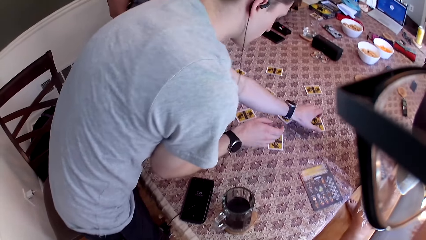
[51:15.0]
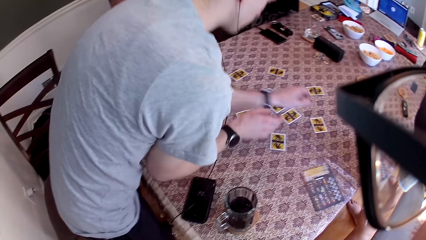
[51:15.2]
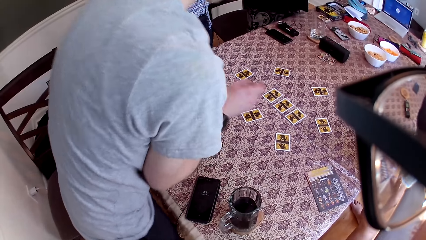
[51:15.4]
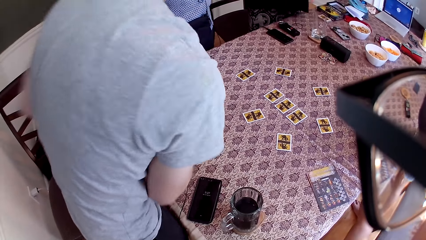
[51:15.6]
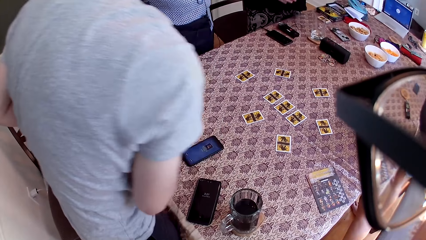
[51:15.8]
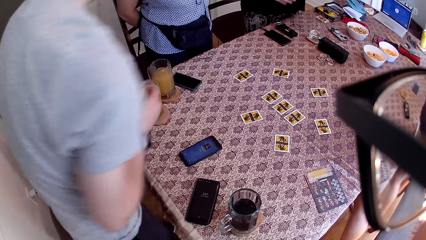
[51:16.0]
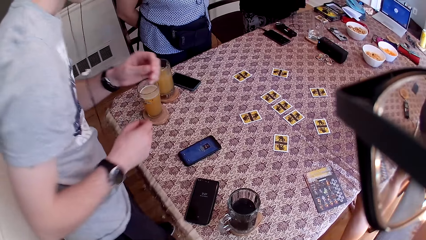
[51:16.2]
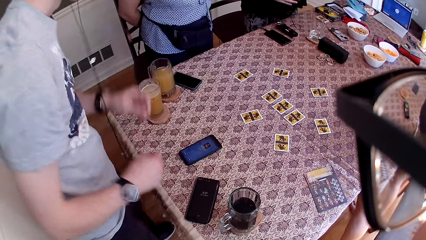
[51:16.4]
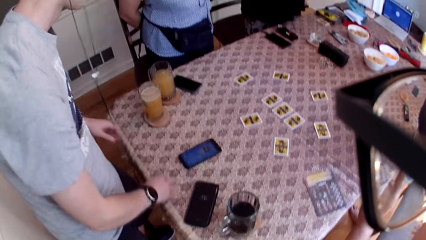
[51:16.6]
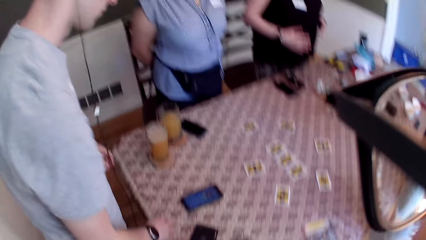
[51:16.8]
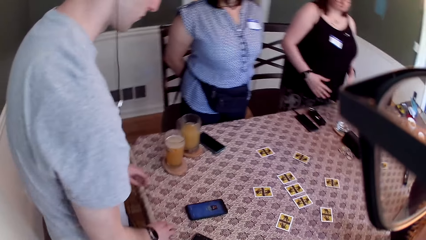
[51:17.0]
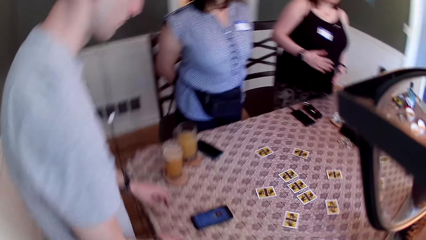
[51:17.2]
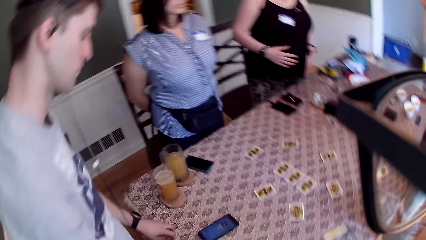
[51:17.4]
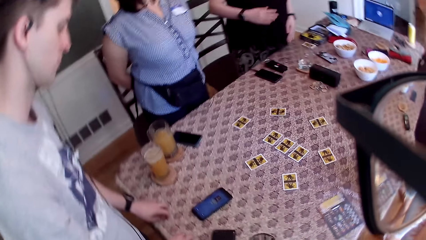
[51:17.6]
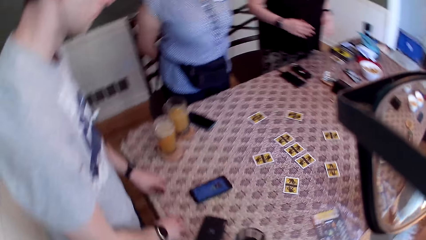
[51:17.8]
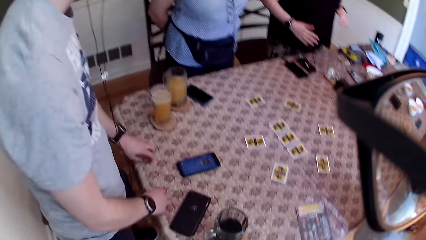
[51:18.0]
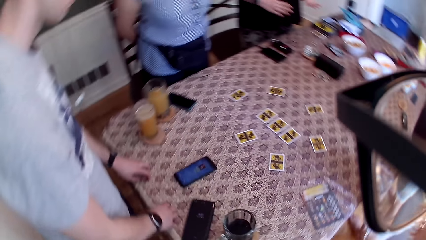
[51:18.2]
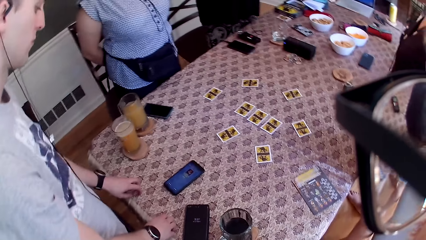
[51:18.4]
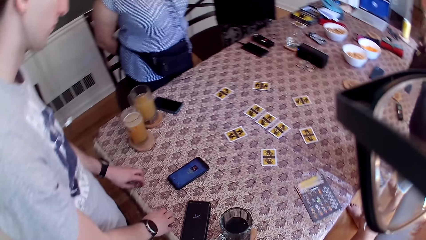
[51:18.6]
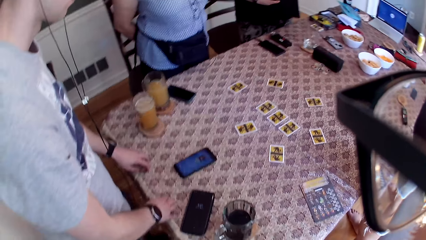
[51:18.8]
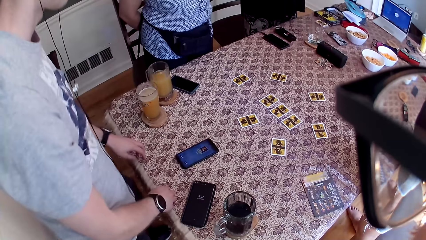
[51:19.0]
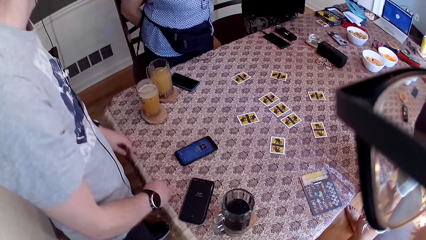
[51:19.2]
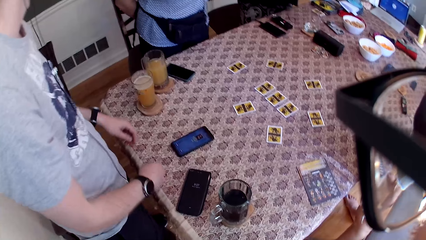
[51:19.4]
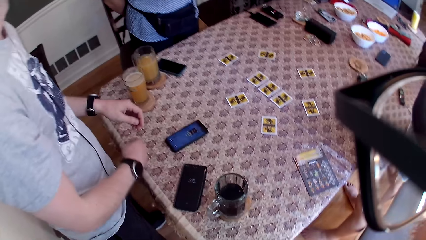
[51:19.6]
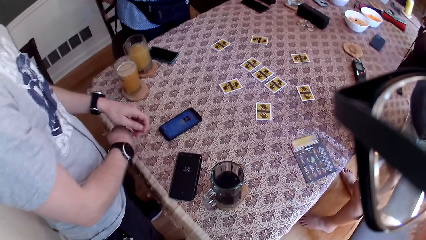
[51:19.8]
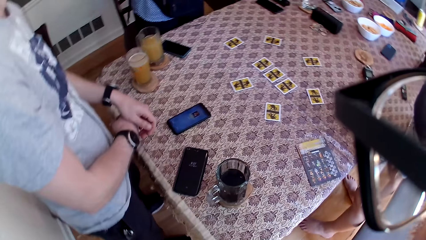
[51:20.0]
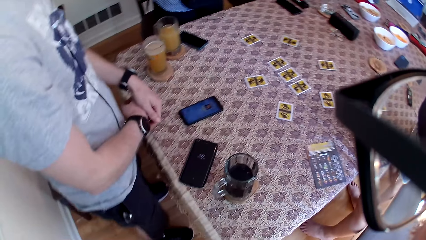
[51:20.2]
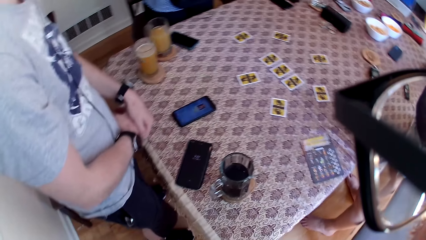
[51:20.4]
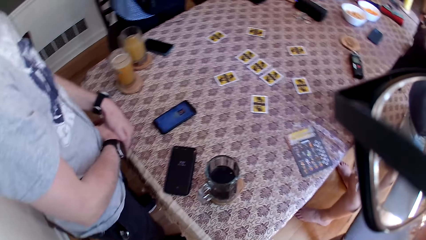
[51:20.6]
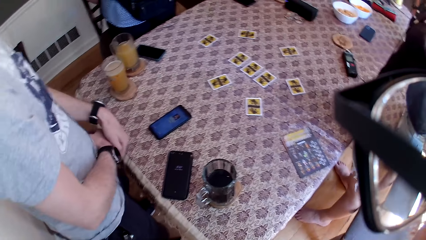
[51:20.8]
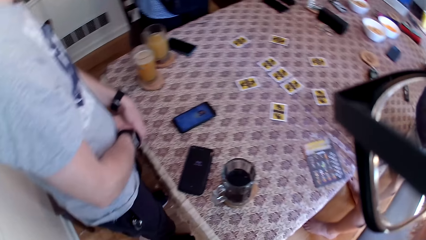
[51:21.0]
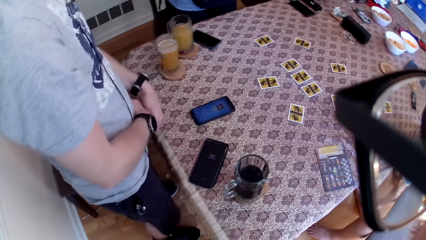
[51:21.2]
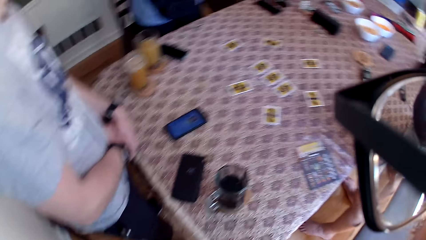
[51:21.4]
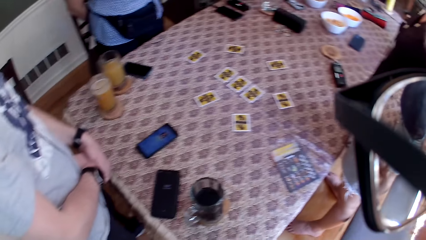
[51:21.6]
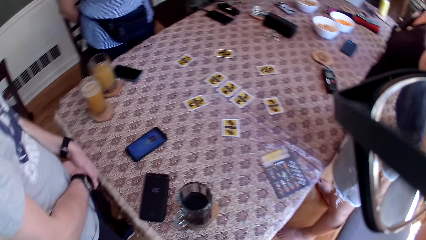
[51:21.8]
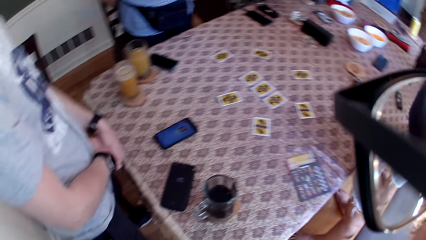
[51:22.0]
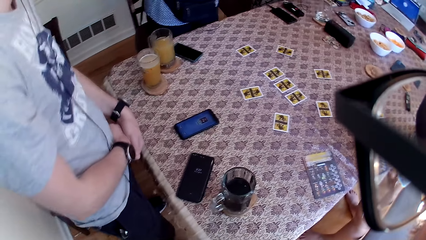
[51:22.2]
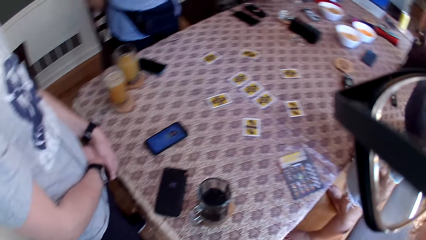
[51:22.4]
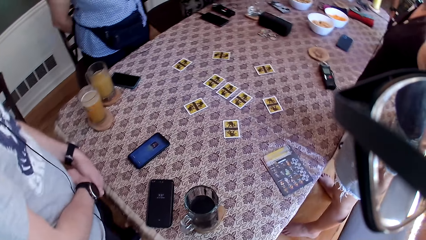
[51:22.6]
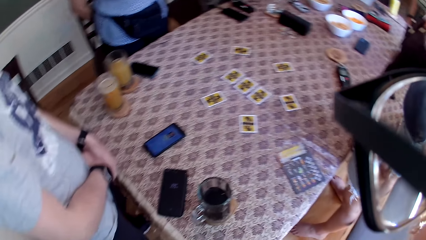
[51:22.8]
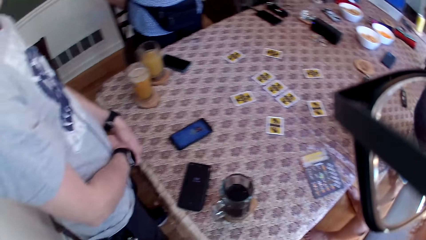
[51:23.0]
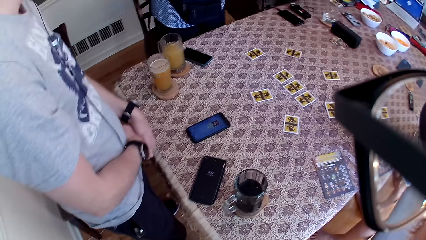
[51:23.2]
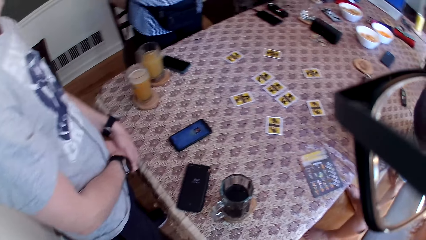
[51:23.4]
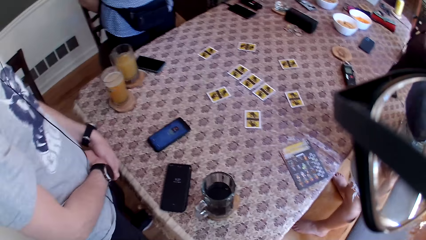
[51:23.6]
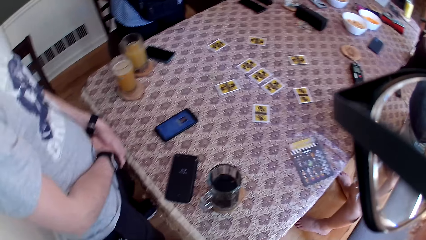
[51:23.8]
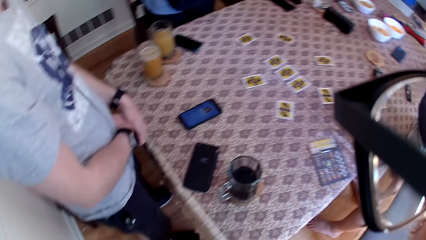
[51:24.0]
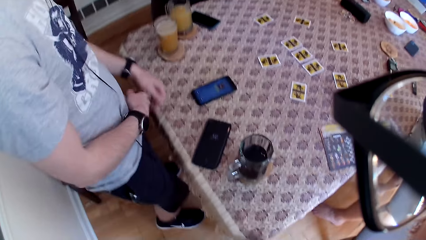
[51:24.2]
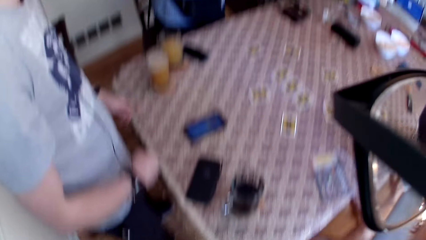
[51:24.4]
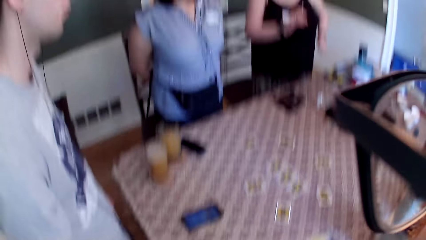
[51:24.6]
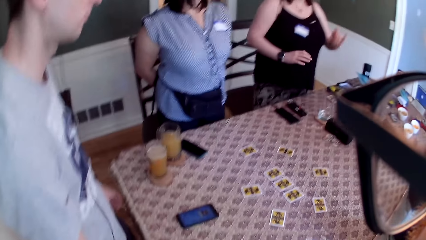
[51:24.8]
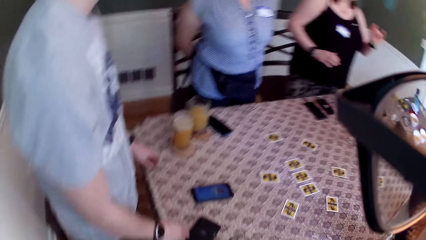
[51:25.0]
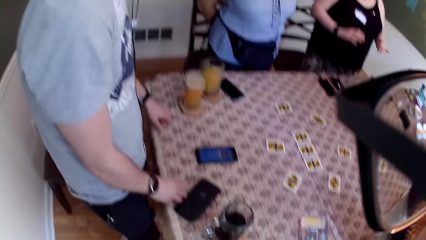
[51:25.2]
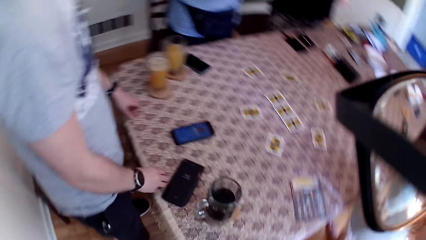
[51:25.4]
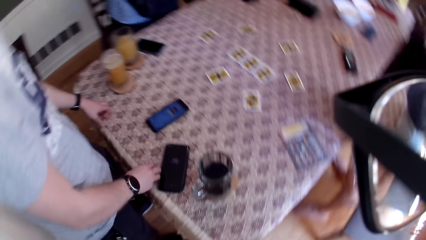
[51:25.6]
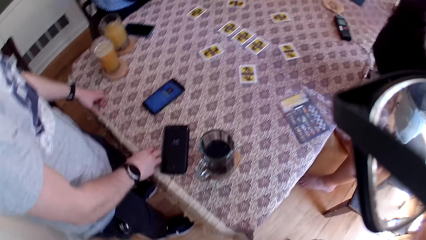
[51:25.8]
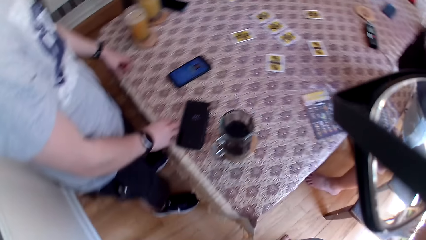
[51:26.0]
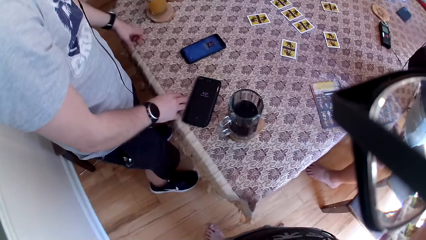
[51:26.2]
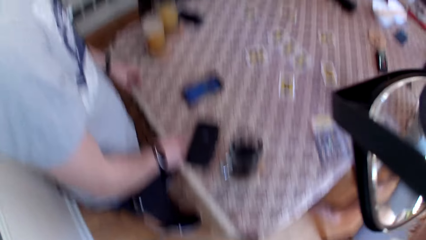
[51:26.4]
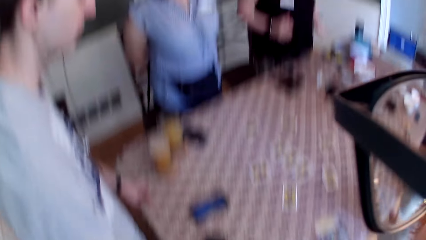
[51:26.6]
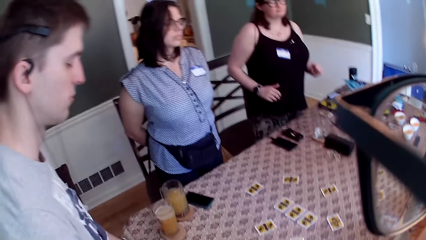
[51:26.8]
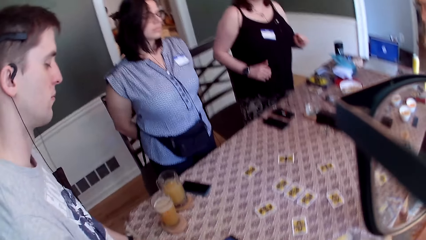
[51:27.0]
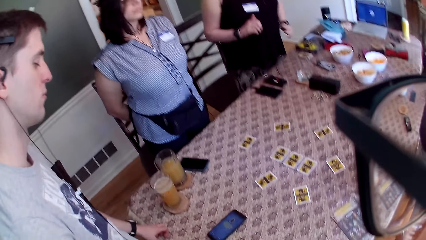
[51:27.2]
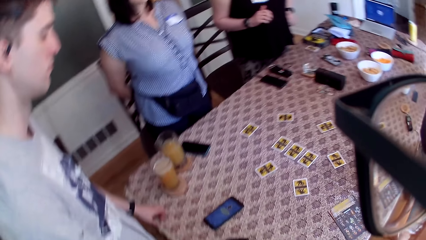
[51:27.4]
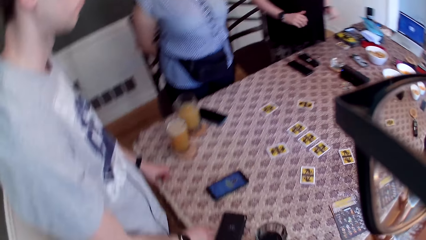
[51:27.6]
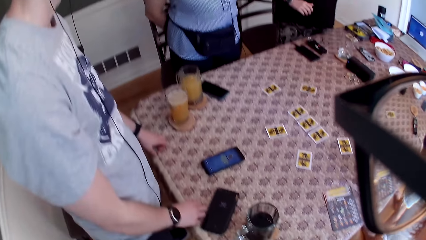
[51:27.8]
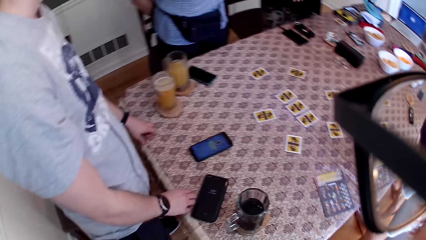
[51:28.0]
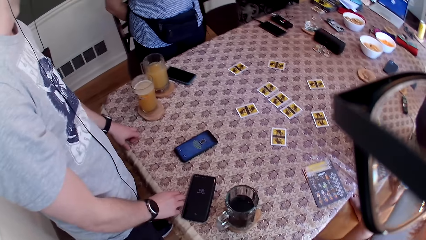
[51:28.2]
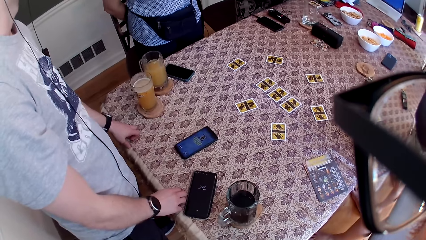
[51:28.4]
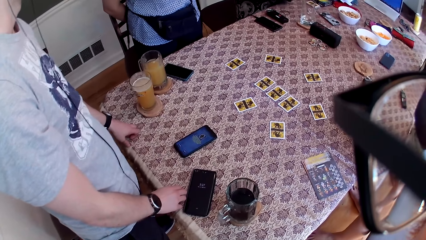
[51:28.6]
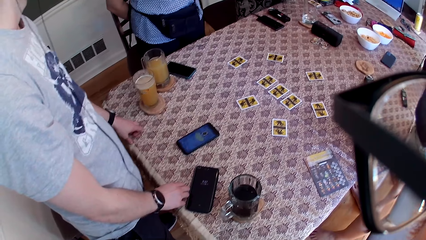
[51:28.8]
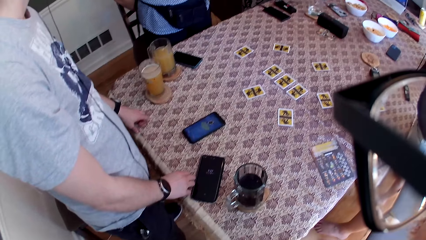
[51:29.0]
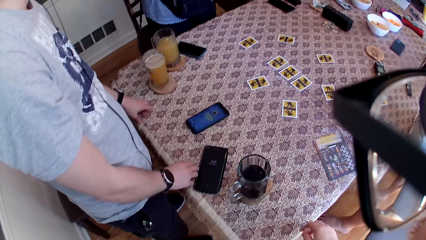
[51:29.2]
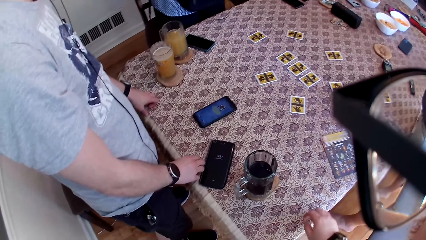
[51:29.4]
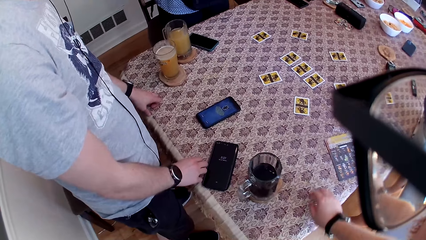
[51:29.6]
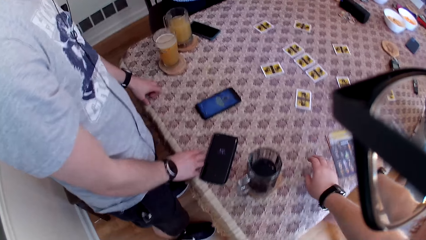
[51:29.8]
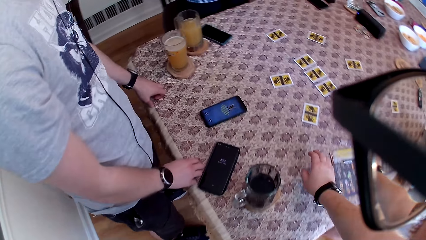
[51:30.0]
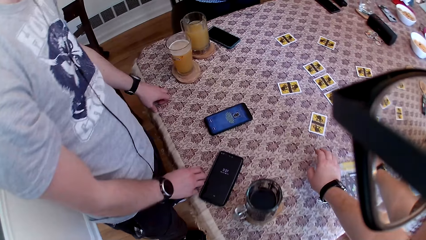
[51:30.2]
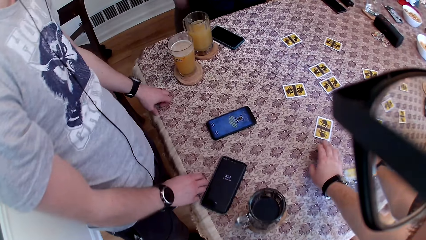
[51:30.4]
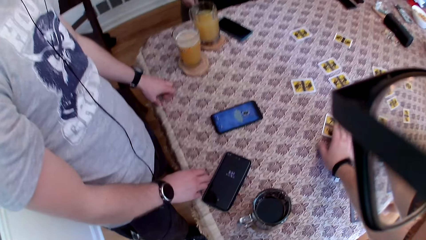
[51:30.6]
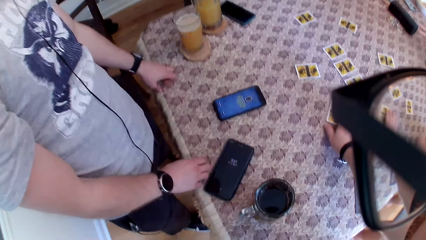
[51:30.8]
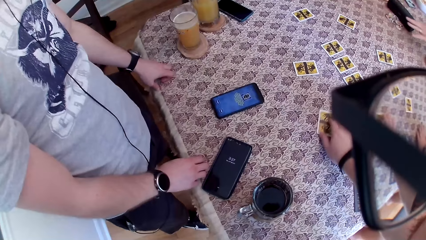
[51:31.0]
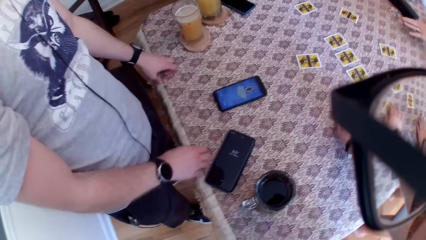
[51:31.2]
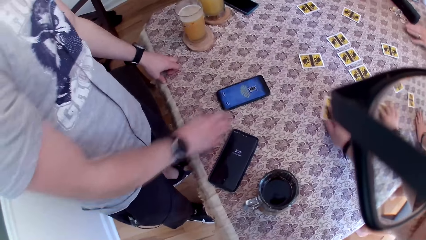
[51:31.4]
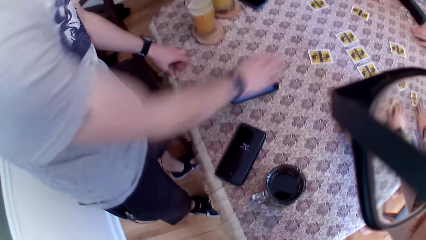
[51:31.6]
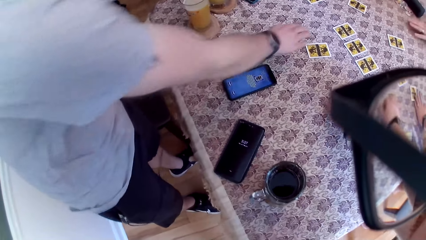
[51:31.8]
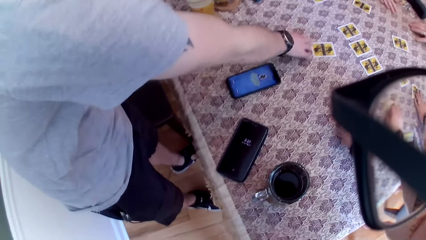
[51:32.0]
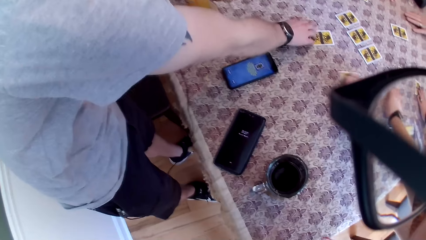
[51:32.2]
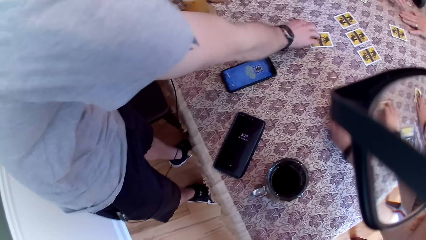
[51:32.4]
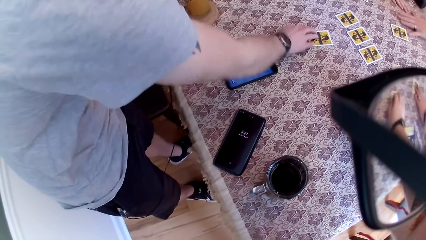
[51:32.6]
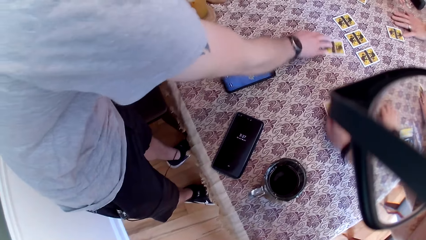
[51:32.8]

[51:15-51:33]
A man drops the card on the table with his left hand. The man dances. The man places his hand on the table. The man places his hand on the table again. A woman dances. Another man touches the table with his left hand. The camera wearer picks a card on the table with his right hand. The other man moves the card on the table with his right hand. The woman touches the table with her right hand. The first man moves the card on the table with his right hand.
